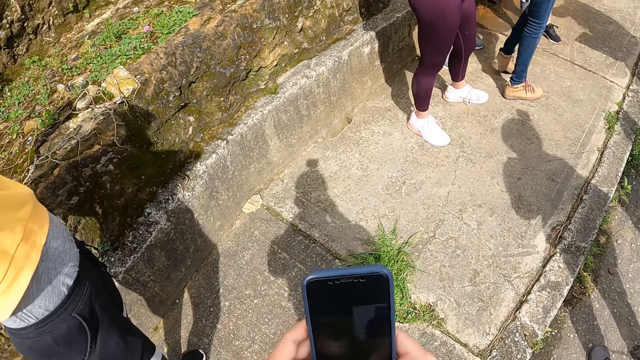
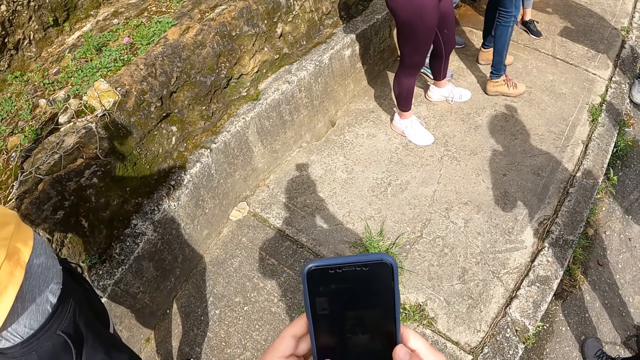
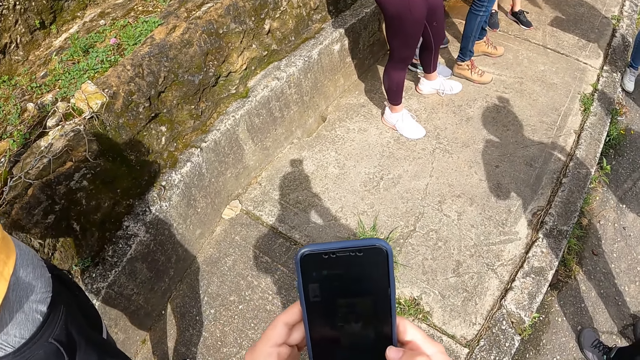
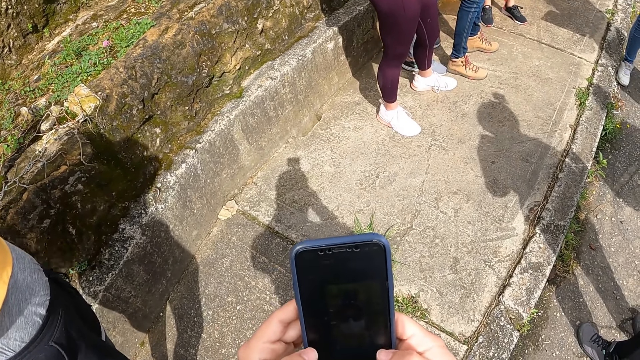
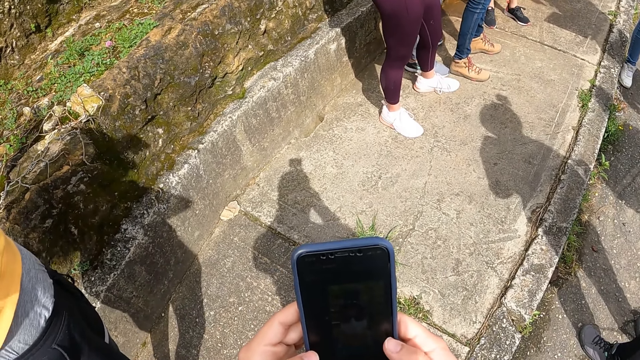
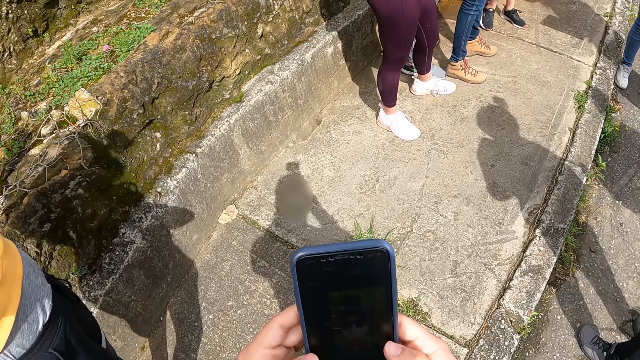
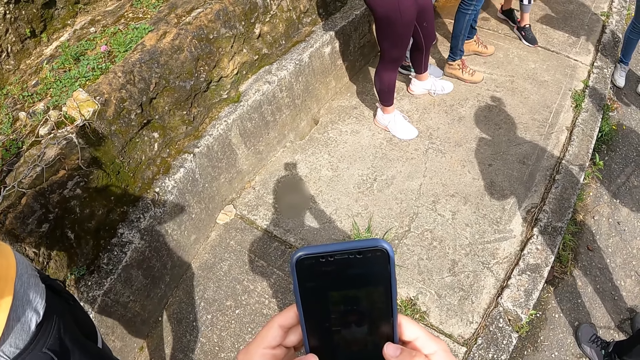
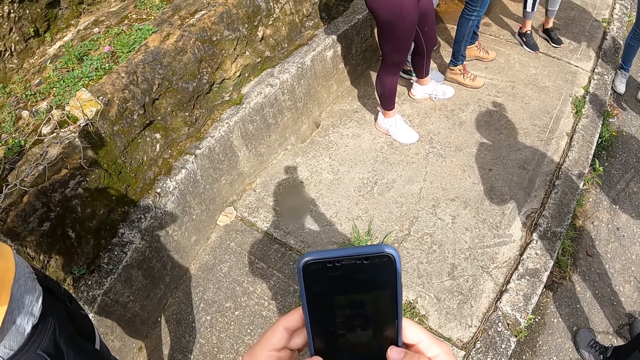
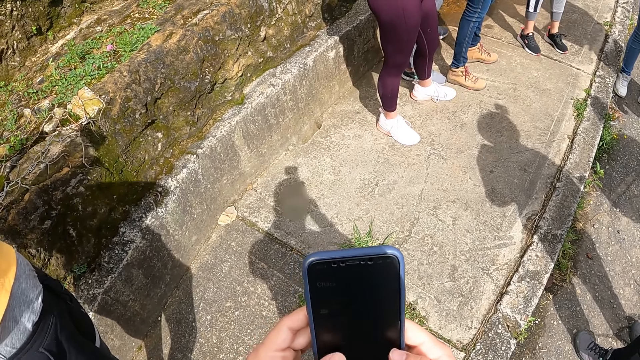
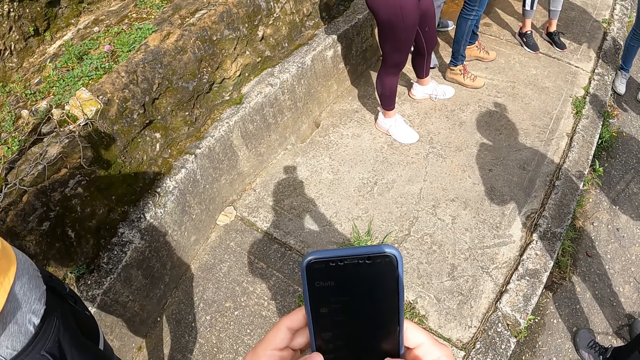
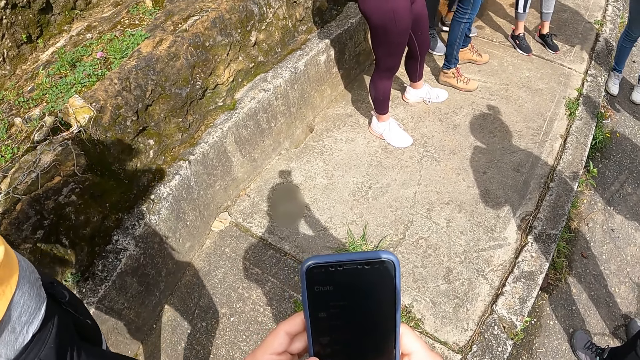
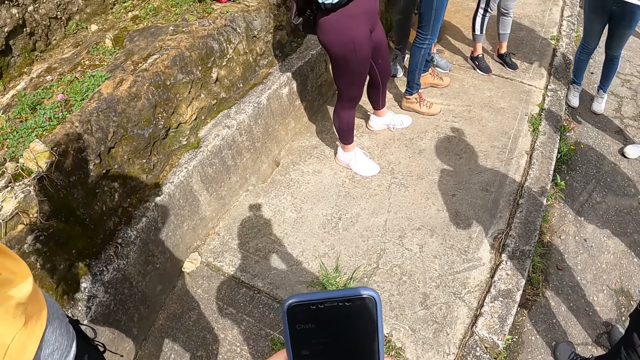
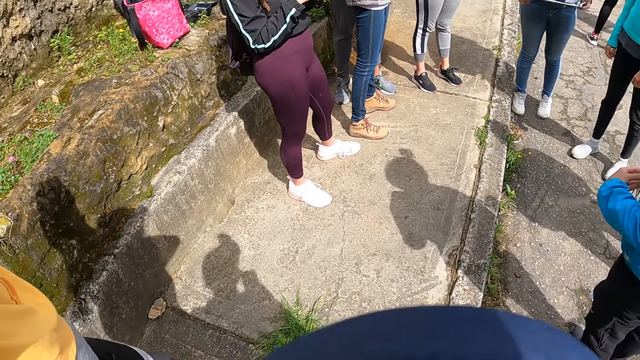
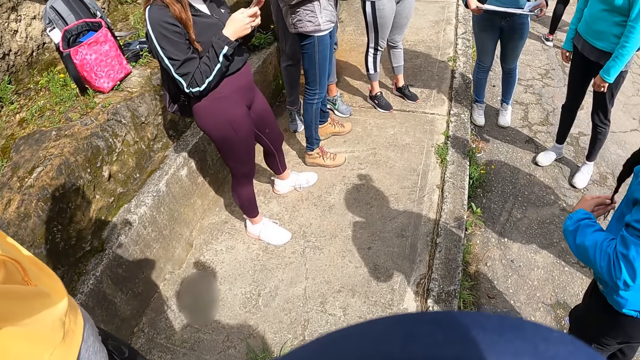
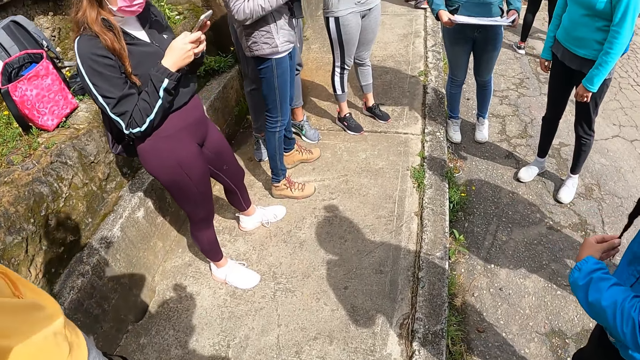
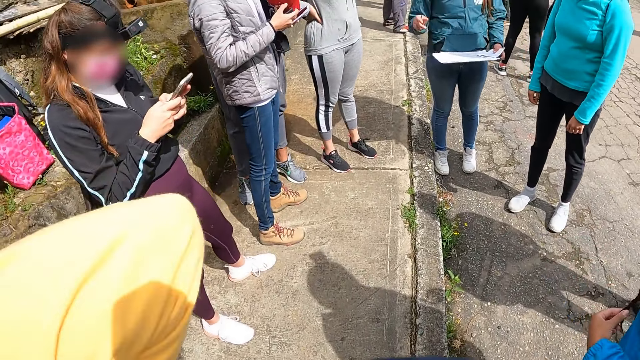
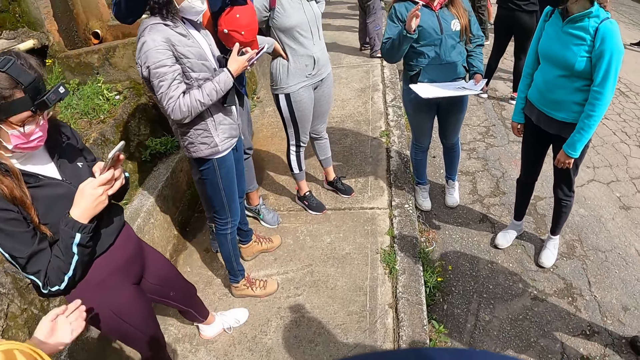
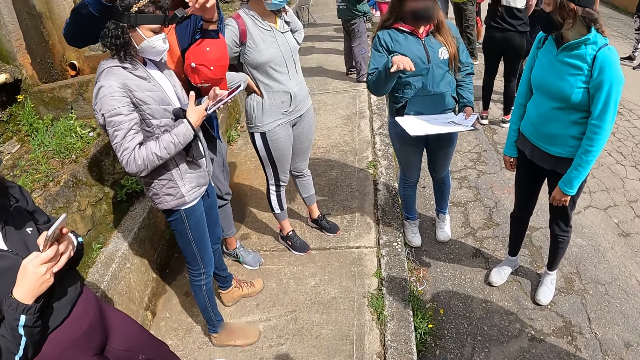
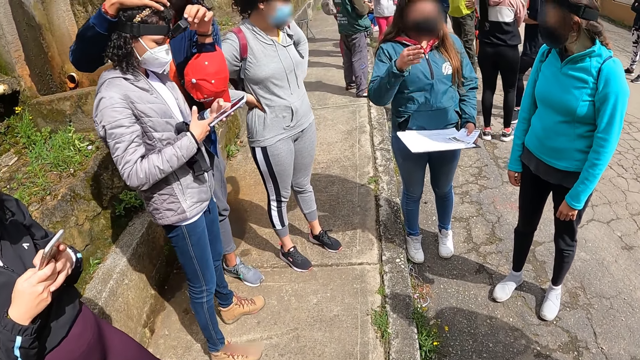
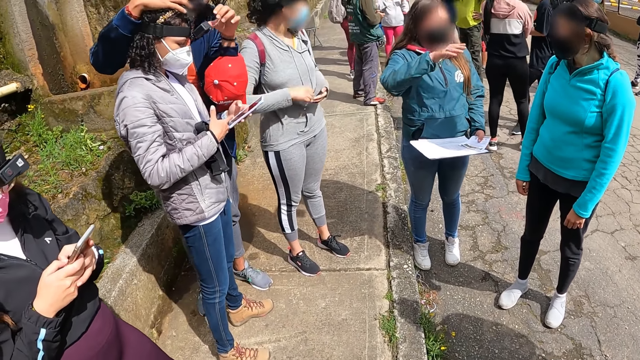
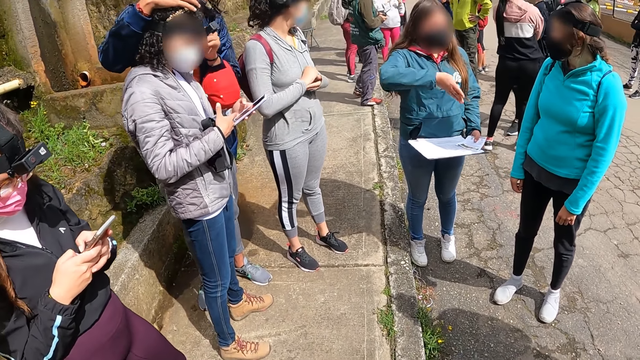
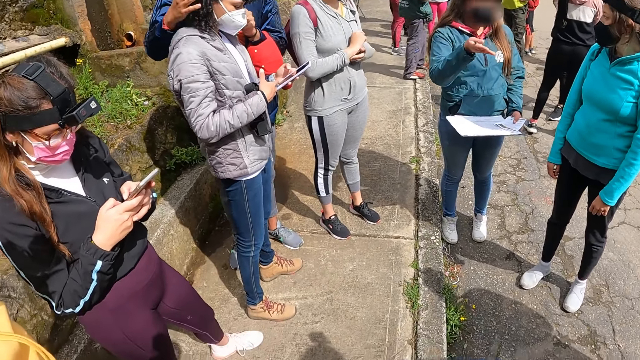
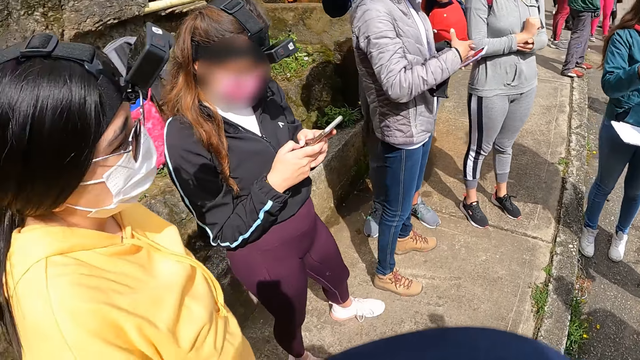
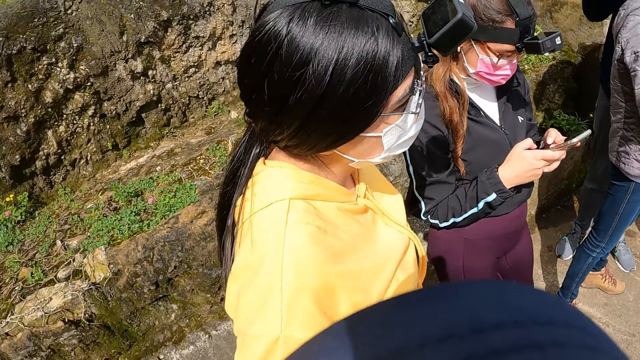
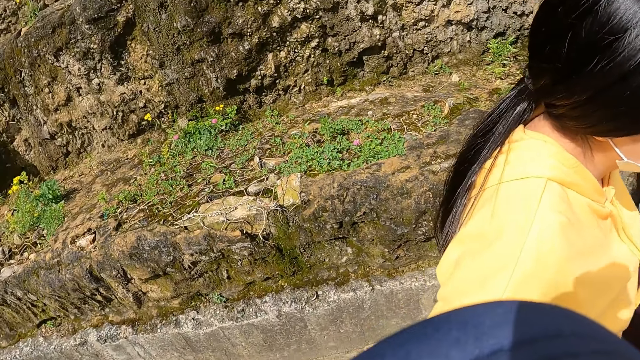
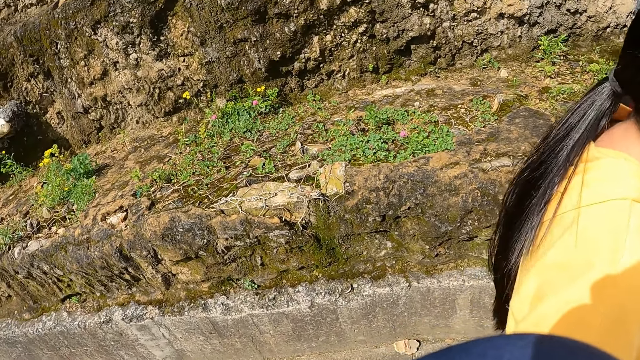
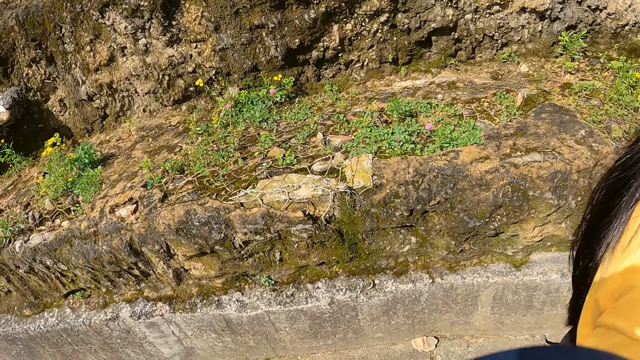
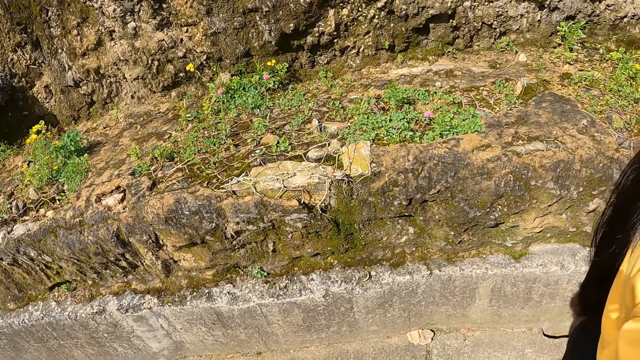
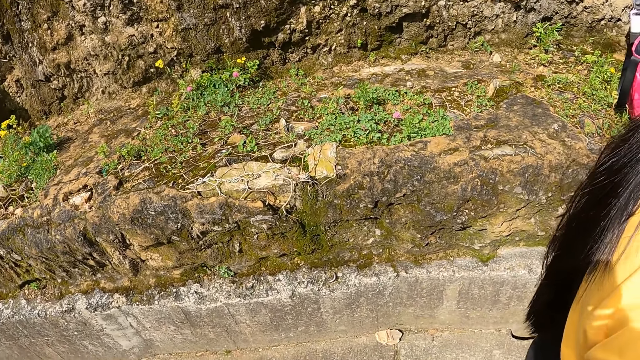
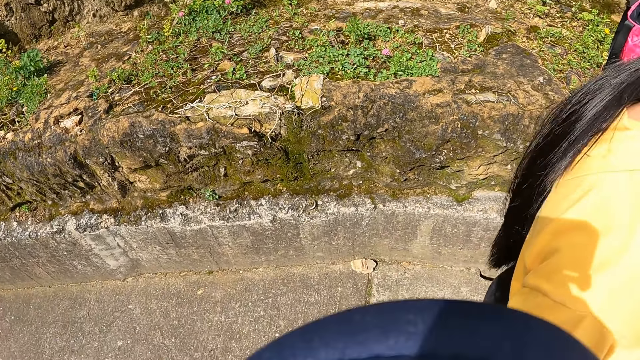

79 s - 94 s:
The camera wearer operates the phone with both hands. He lowers down his phone. A woman walks a few steps. The woman makes a gesture with her right hand. The camera wearer turns around. He looks around.

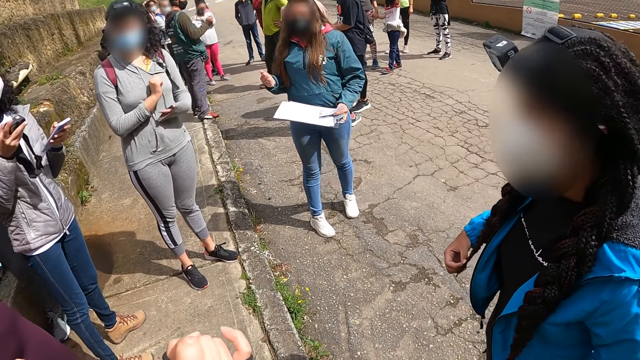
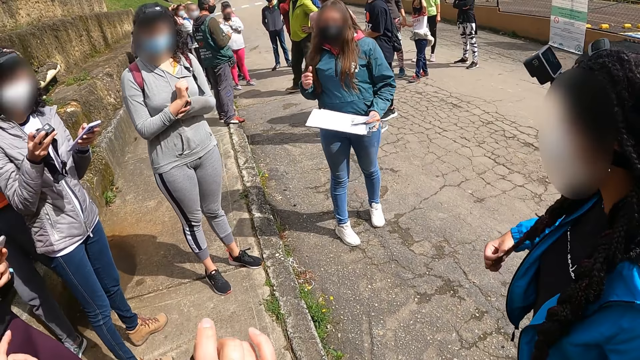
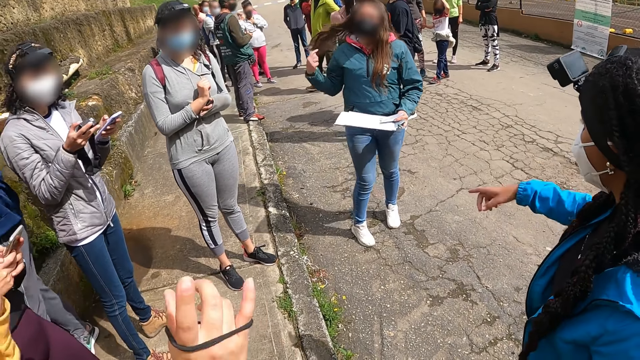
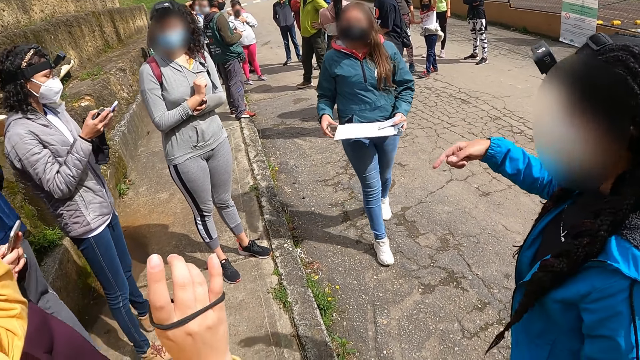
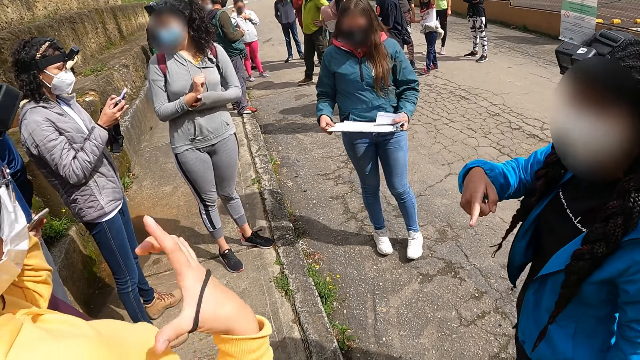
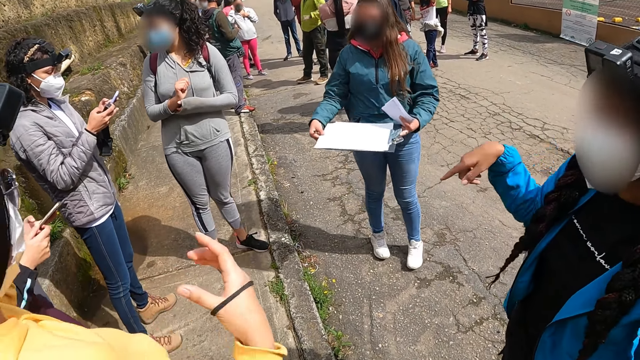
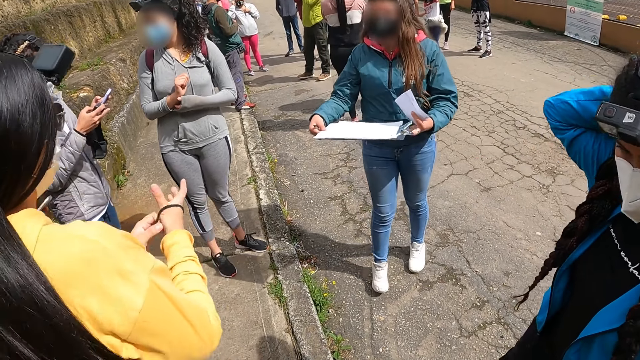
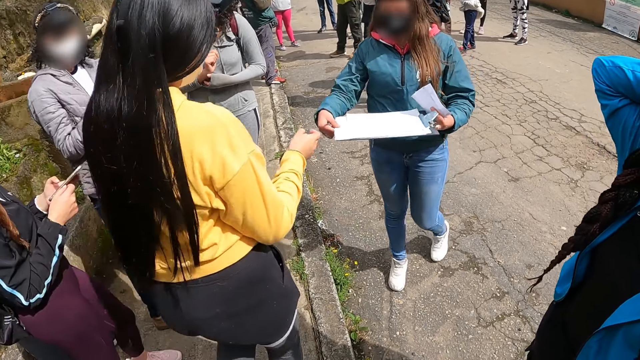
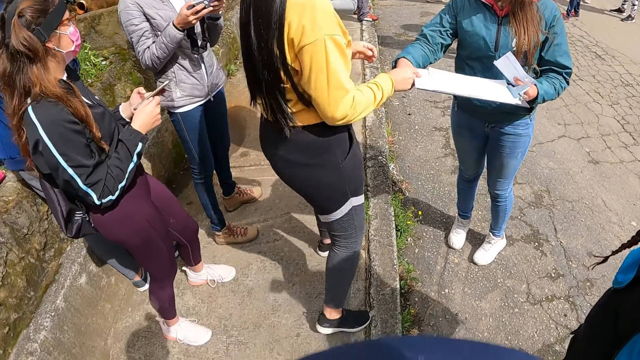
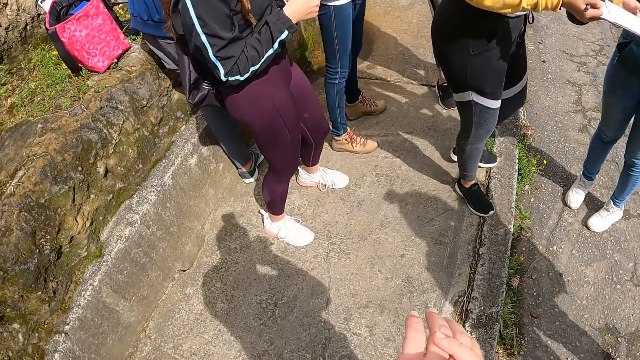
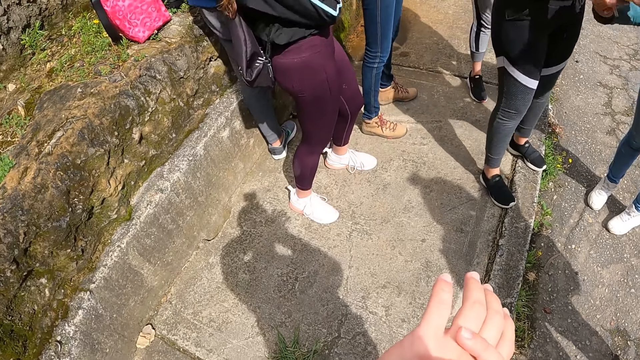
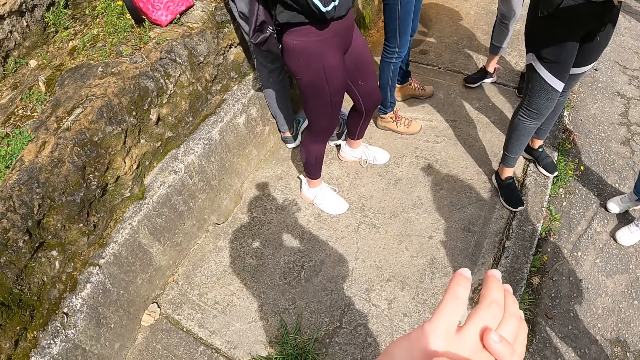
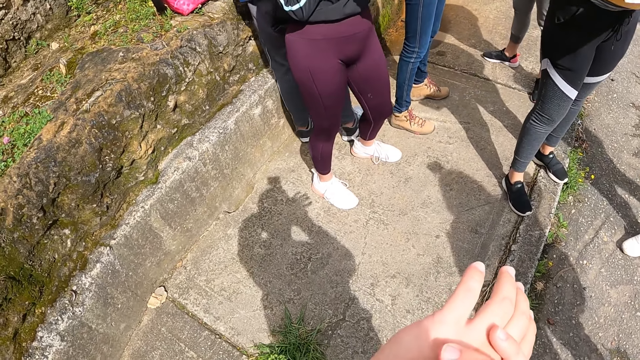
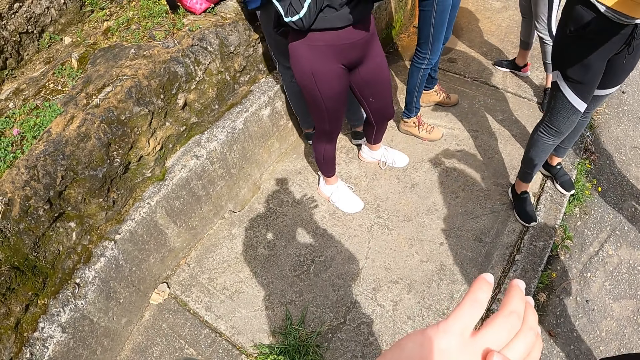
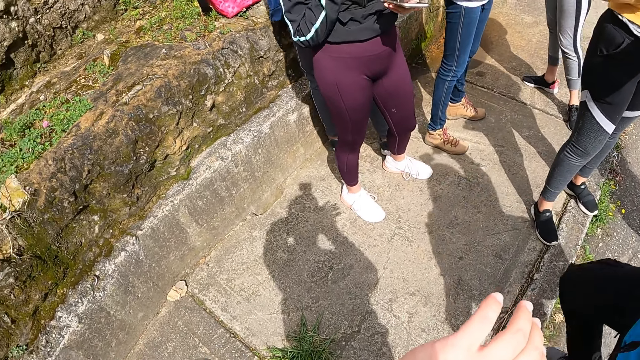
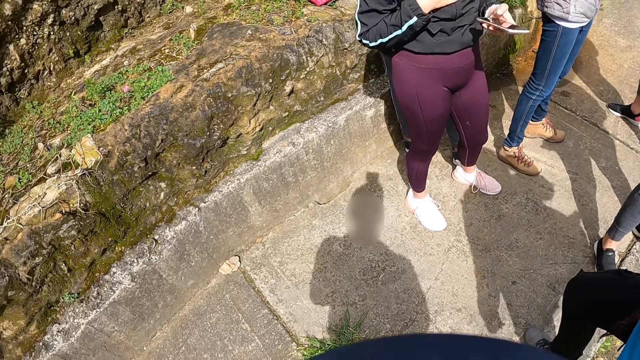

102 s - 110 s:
A woman converses. Another woman points at a third woman with her right hand. The third woman walks towards a fourth woman. The fourth woman walks towards the third woman. The fourth woman collects a pen from the third woman with her right hand. The camera wearer turns around. The fourth woman collects a book from the third woman with both hands. The camera wearer rubs his left hand with his right hand.
